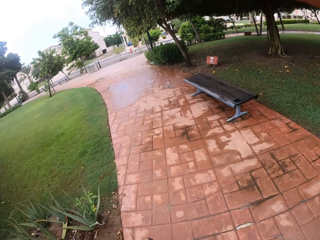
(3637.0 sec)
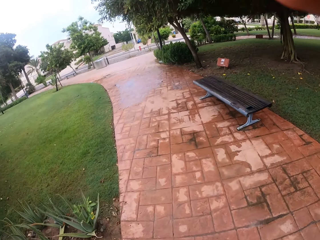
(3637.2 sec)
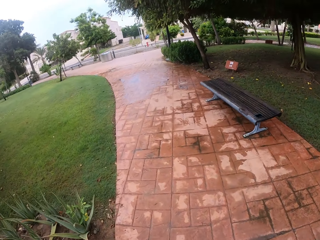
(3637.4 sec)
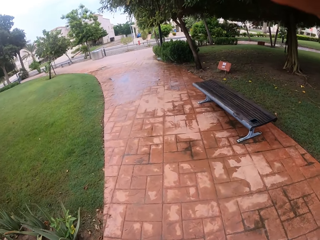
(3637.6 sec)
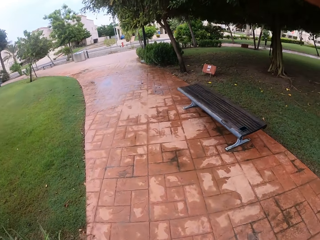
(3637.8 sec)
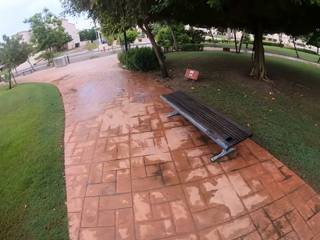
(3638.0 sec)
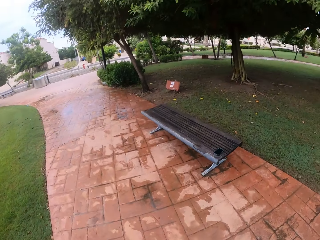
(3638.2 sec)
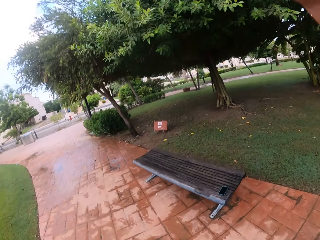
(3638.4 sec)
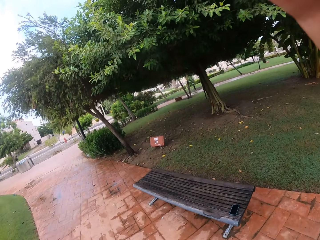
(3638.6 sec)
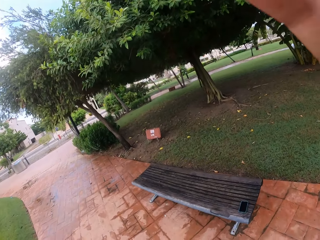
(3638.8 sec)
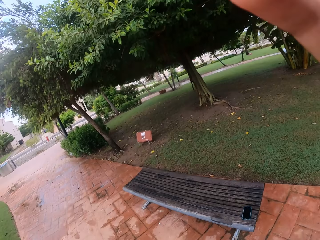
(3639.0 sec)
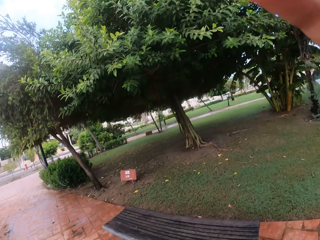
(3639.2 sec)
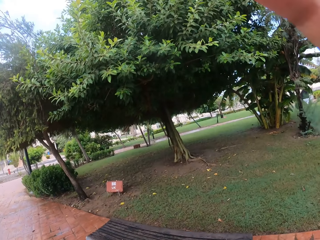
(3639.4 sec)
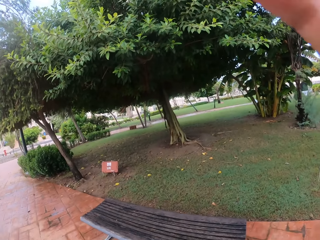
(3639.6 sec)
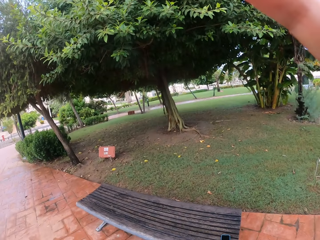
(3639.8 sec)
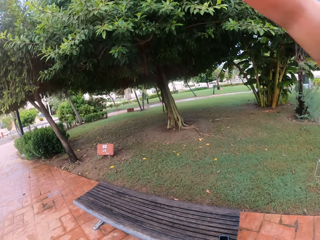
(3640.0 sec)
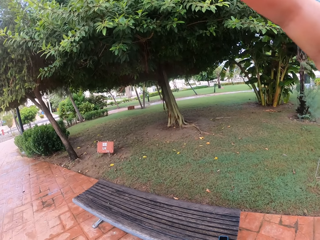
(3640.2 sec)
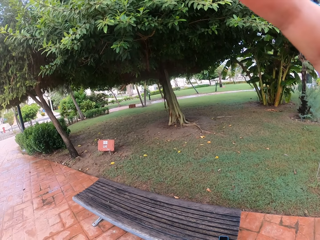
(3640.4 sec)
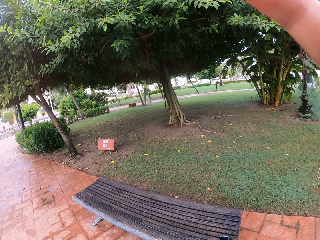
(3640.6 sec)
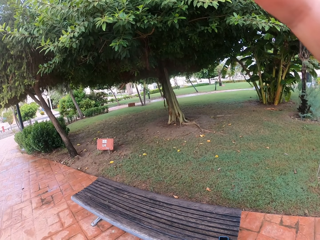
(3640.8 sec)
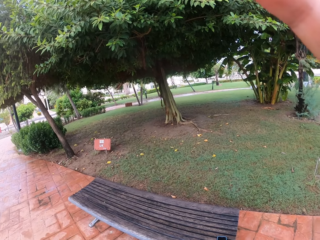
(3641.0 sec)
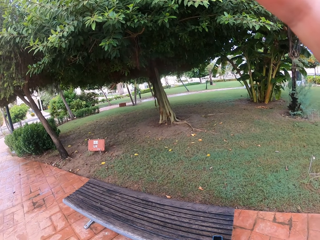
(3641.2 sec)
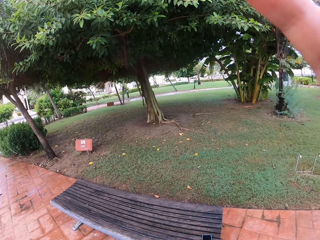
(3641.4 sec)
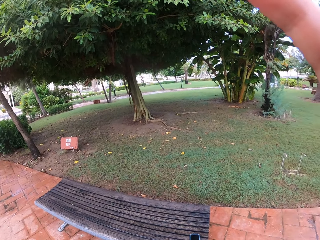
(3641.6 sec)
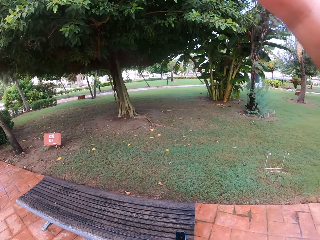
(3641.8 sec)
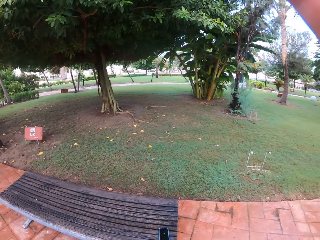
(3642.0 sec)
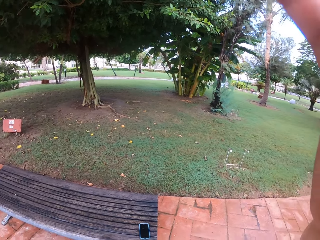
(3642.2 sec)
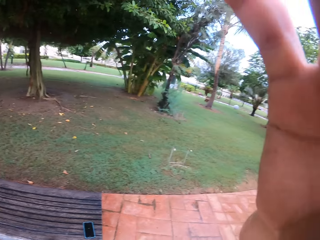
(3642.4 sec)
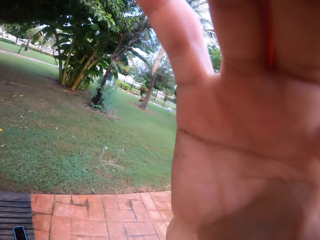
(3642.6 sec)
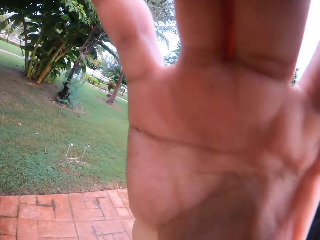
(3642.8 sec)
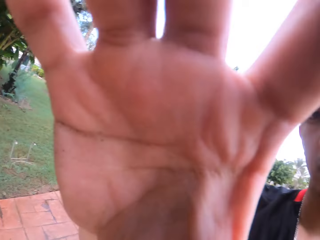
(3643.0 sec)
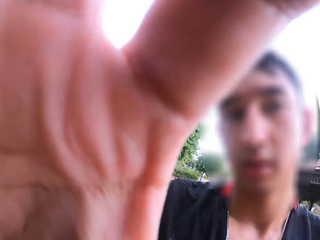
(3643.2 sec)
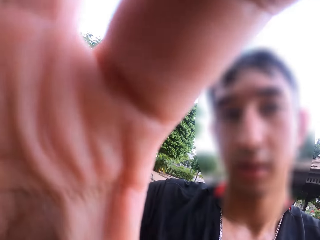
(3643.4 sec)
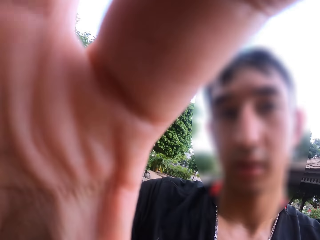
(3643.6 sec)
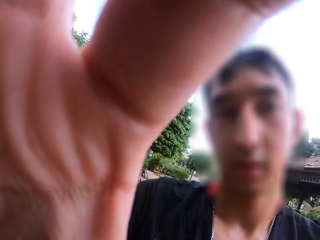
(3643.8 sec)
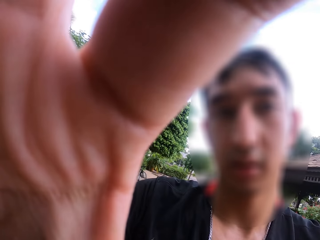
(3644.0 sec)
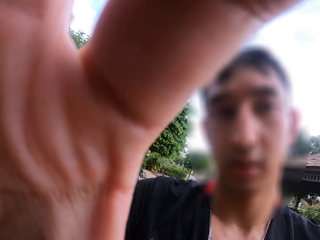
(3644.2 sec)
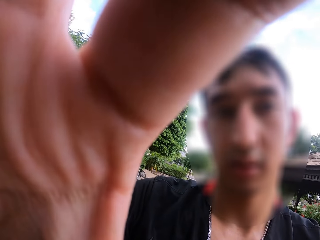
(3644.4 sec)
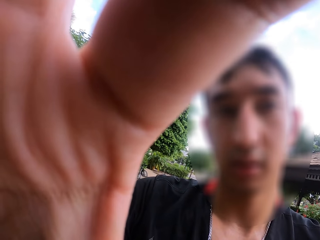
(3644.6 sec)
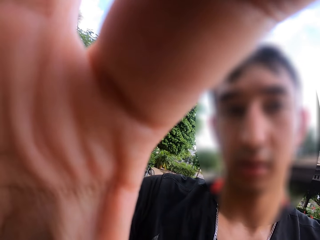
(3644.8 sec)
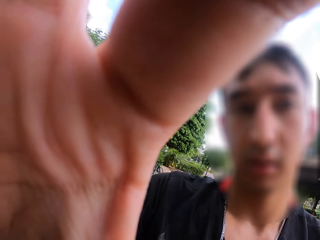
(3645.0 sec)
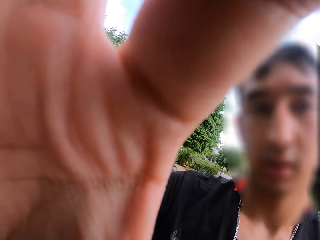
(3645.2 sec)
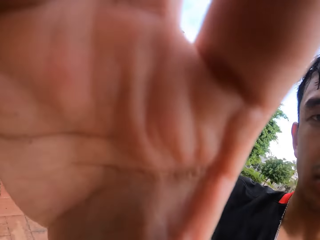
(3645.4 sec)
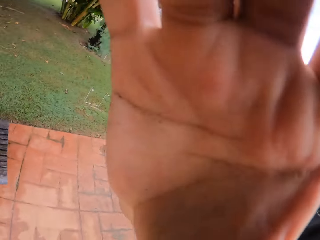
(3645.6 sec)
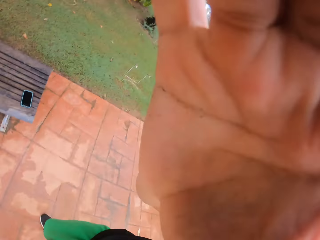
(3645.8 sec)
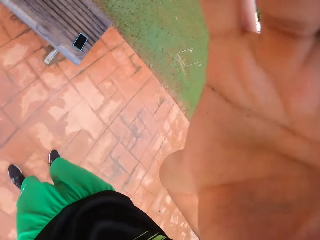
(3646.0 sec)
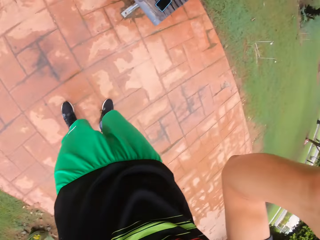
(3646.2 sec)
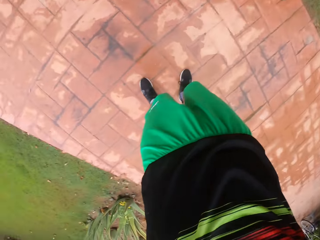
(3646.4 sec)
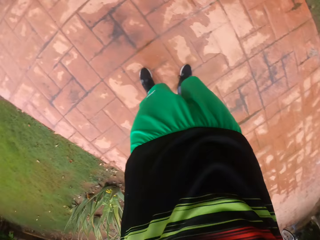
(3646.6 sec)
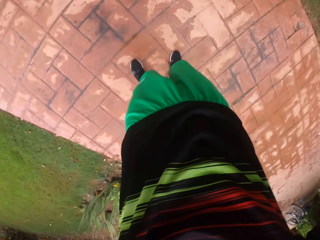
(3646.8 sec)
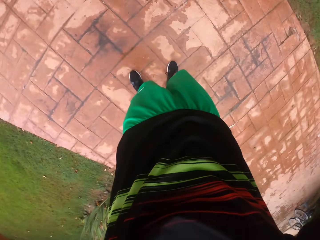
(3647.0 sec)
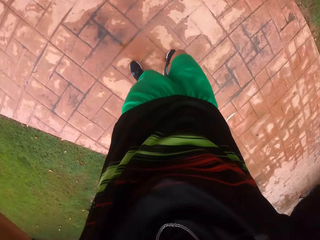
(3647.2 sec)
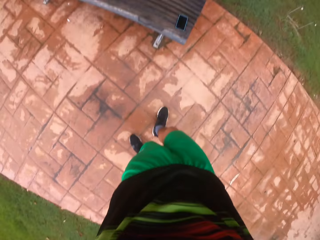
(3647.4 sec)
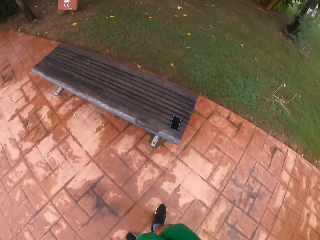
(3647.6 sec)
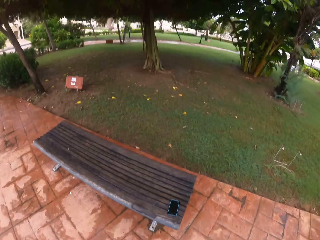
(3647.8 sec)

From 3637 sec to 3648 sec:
The camera wearer raises his hand. He stands outside. A man holds a camera.

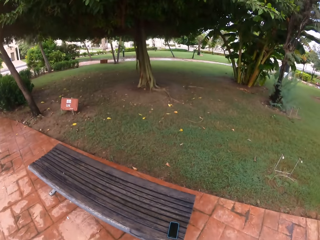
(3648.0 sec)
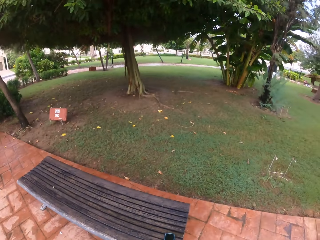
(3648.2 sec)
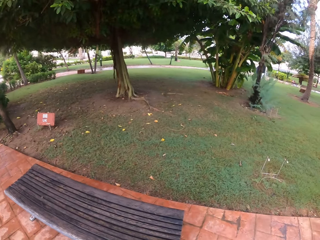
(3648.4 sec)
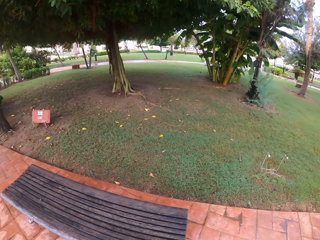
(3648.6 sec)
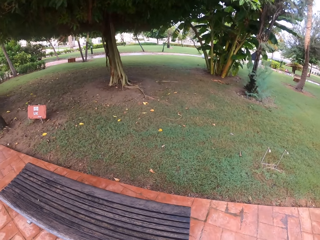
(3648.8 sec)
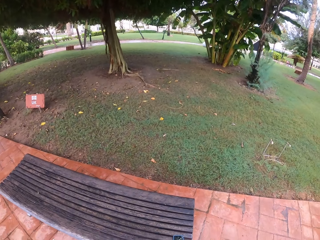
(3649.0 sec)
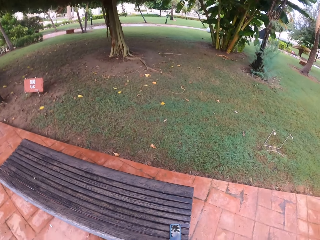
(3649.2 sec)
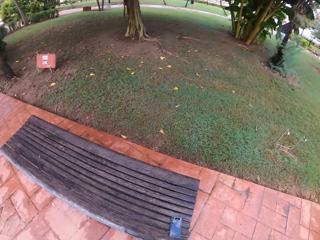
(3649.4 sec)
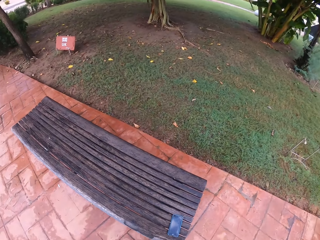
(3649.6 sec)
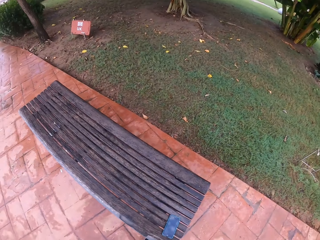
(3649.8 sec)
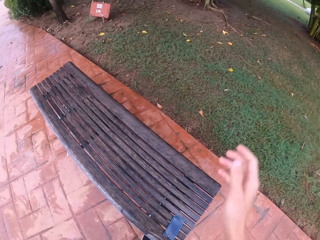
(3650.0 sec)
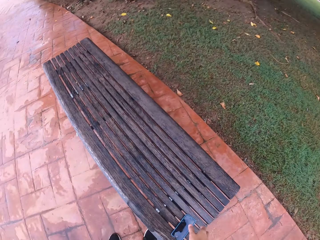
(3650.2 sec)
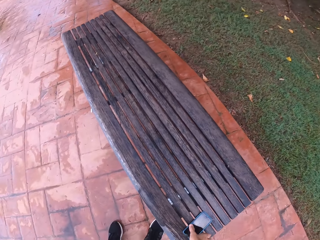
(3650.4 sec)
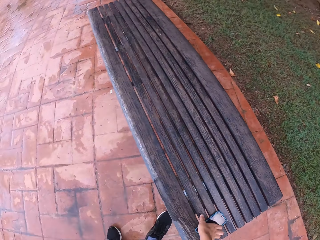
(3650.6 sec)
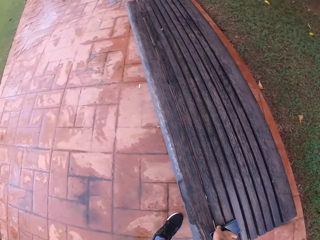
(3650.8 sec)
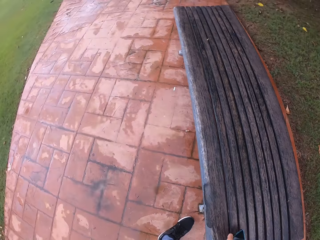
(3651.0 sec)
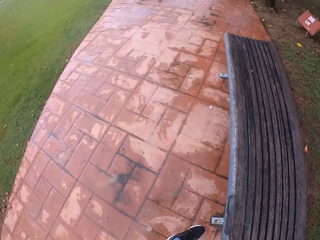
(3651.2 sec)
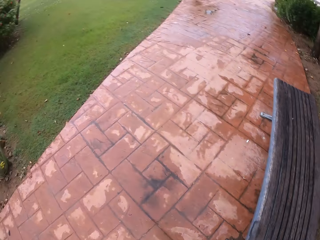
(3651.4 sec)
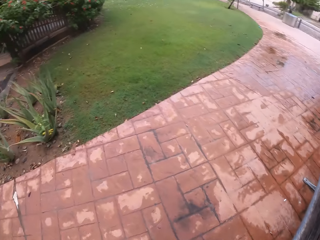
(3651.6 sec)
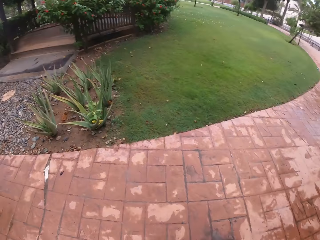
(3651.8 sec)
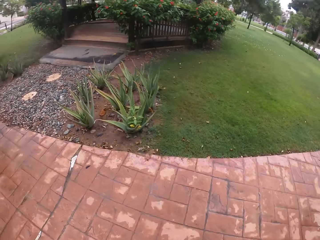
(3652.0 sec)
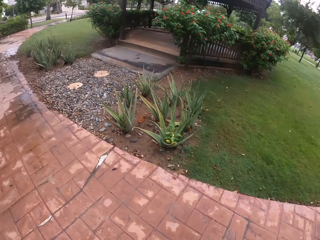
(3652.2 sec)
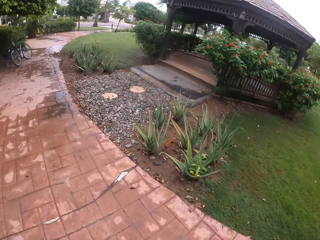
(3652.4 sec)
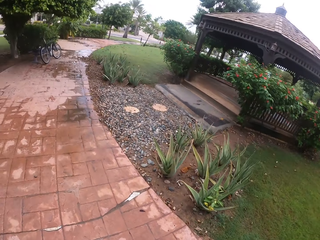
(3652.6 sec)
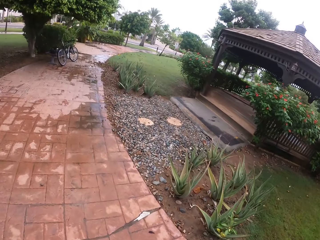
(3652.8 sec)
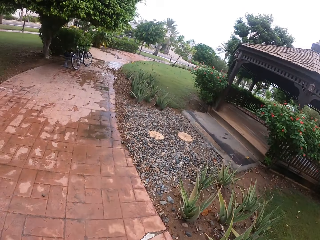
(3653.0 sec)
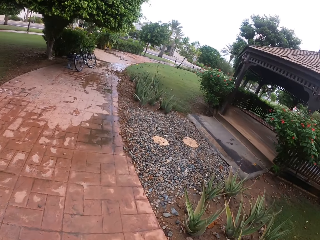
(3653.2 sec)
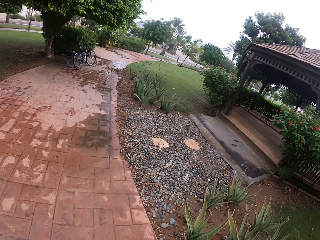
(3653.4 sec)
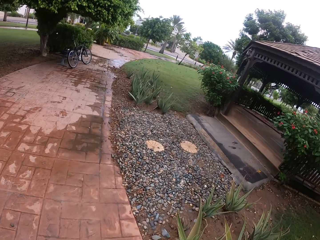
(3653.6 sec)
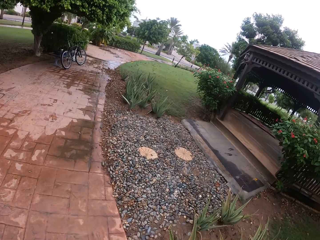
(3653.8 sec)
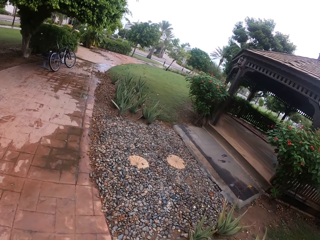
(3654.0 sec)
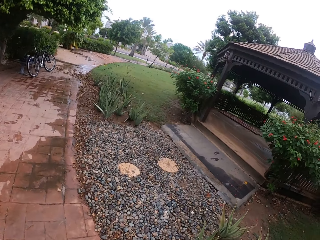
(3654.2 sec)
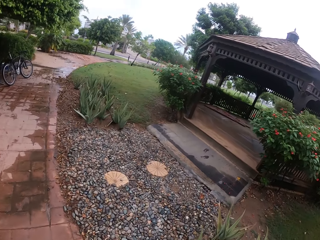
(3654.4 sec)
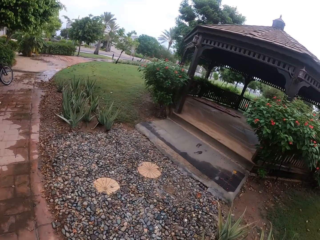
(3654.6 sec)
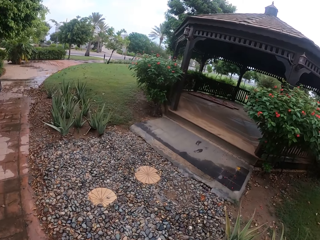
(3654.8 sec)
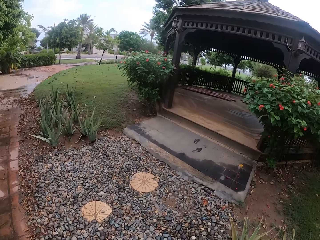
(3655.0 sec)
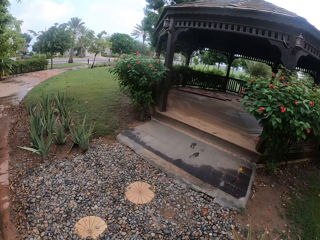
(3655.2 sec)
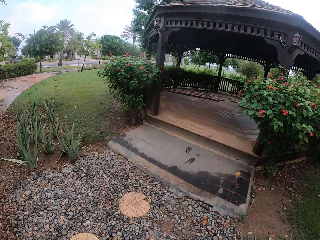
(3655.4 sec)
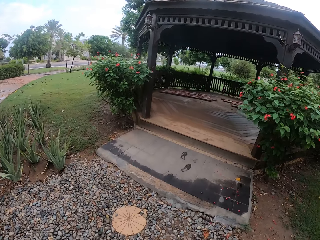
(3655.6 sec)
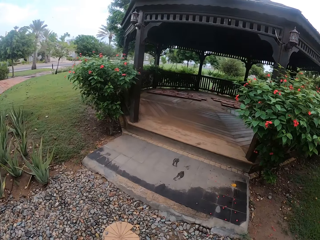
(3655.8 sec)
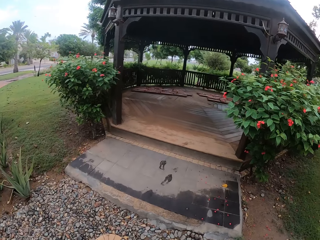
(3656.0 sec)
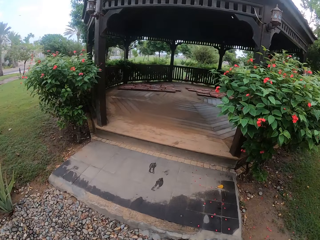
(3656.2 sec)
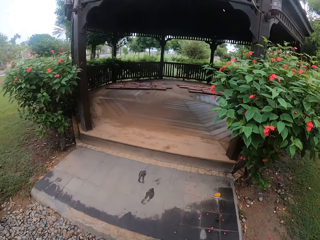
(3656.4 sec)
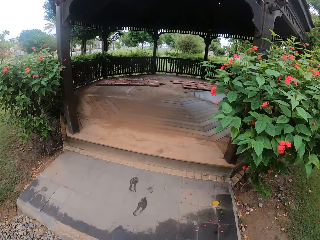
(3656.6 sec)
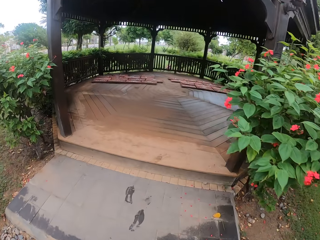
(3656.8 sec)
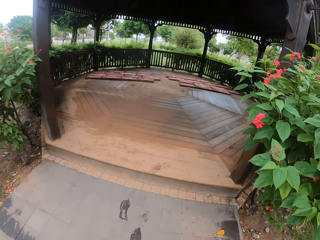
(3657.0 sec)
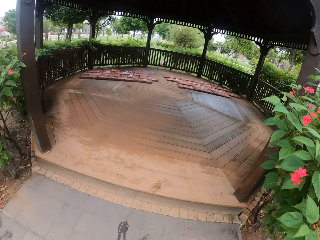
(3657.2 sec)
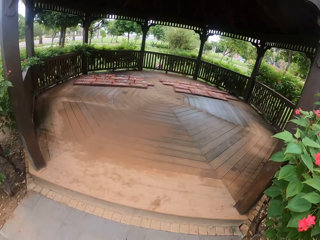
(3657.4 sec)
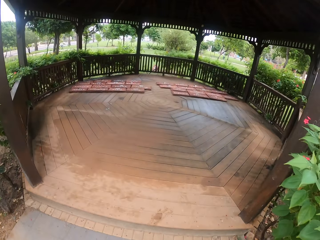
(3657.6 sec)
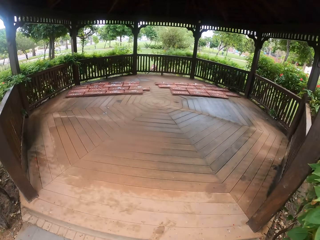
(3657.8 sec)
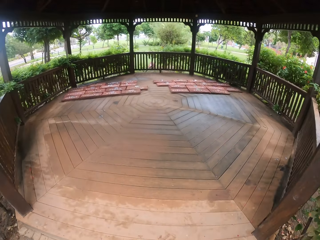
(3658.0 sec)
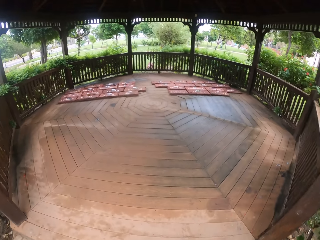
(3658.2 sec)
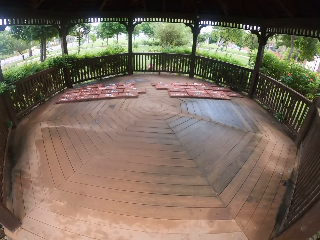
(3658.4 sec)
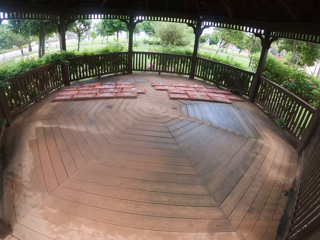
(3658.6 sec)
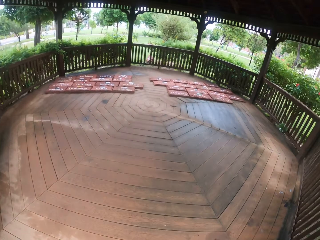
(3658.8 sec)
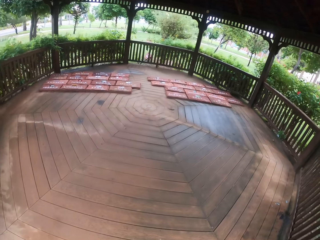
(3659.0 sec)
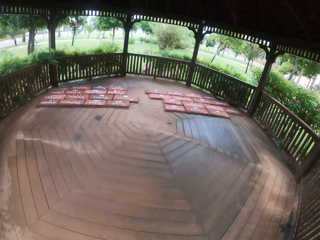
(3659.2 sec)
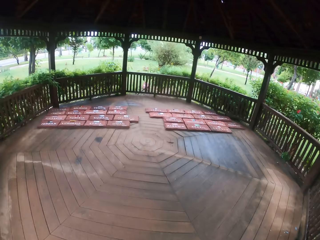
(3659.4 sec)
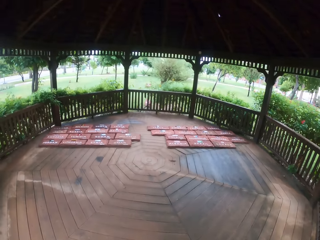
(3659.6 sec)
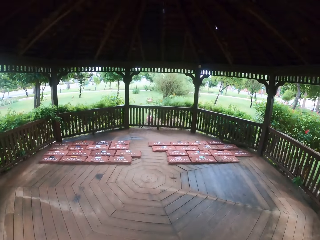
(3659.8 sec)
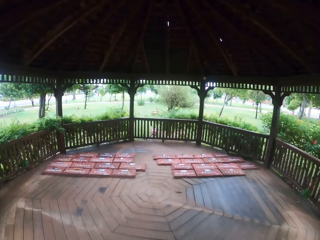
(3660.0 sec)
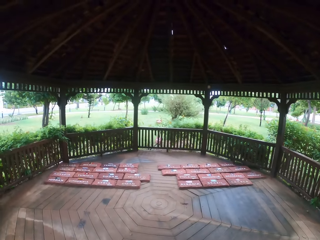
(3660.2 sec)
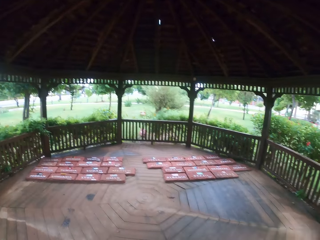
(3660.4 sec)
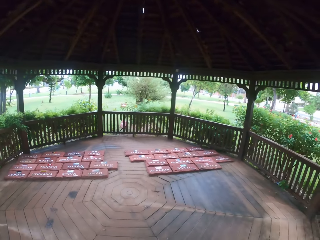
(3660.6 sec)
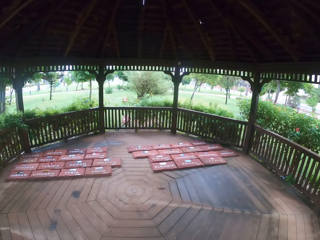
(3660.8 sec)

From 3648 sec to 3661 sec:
The camera wearer drops his hand. He picks up a phone. He walks outside and enters the shelter.
